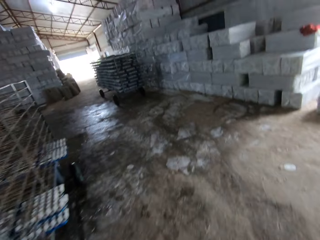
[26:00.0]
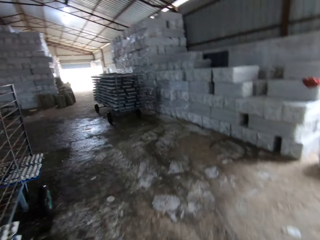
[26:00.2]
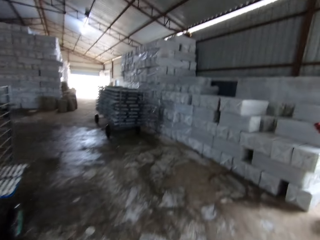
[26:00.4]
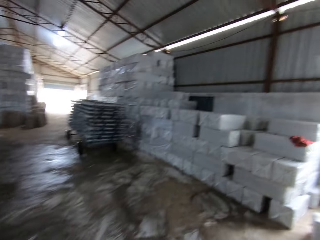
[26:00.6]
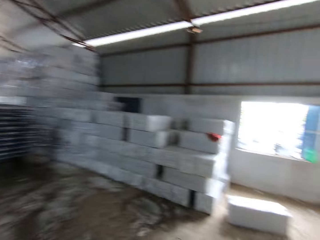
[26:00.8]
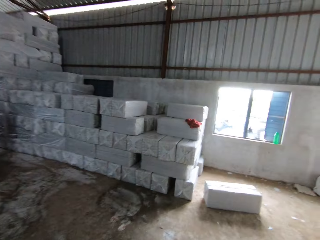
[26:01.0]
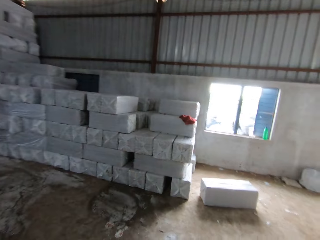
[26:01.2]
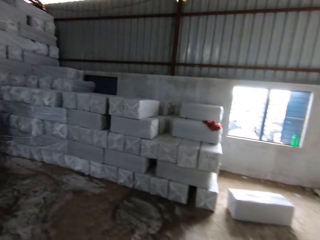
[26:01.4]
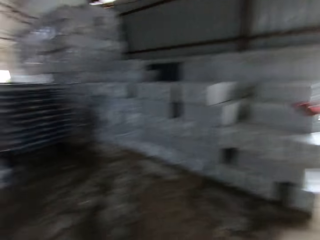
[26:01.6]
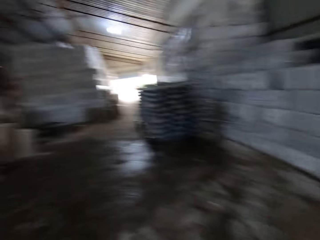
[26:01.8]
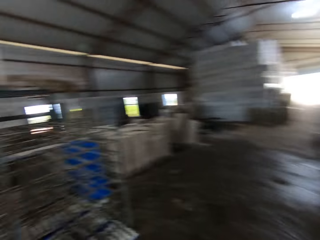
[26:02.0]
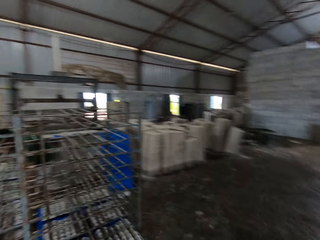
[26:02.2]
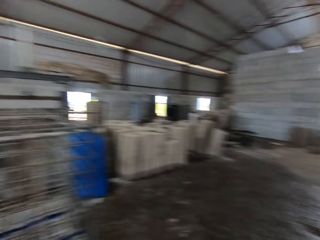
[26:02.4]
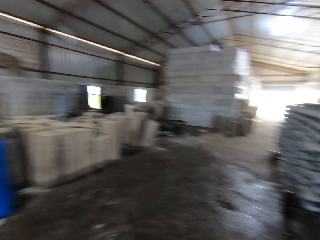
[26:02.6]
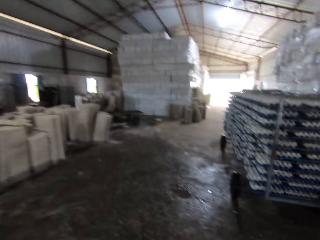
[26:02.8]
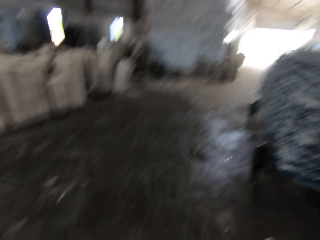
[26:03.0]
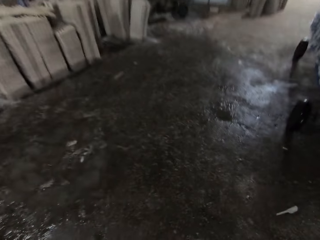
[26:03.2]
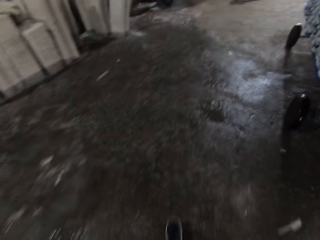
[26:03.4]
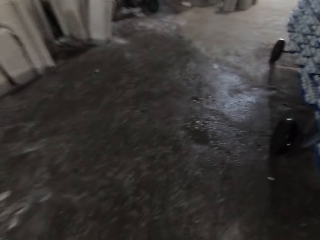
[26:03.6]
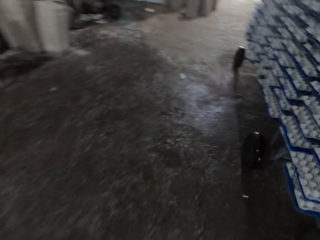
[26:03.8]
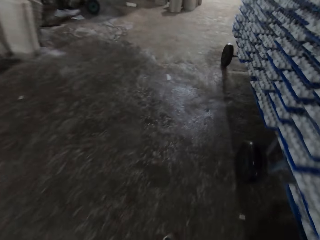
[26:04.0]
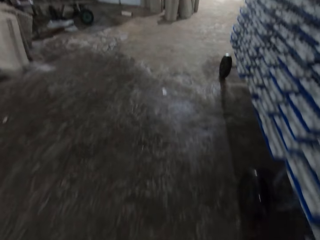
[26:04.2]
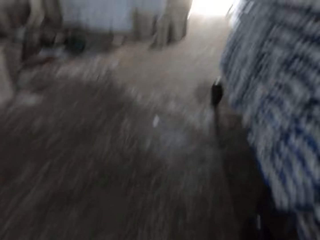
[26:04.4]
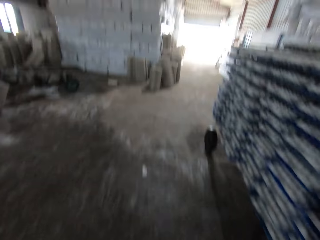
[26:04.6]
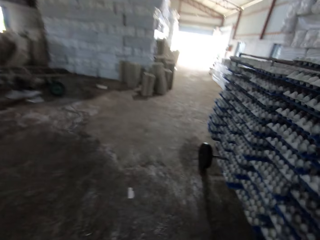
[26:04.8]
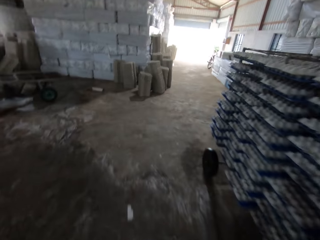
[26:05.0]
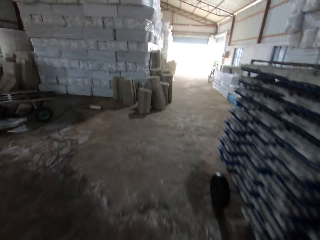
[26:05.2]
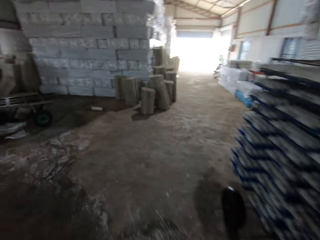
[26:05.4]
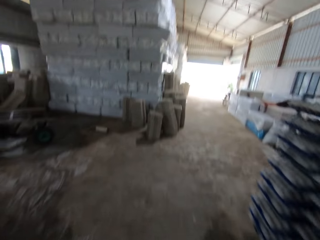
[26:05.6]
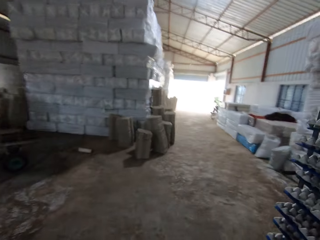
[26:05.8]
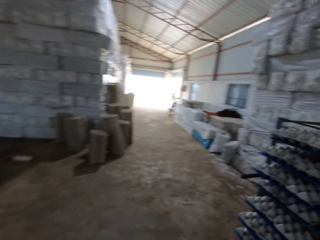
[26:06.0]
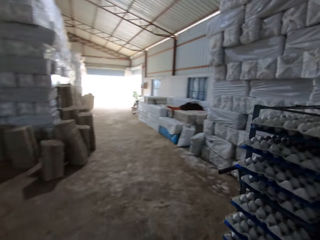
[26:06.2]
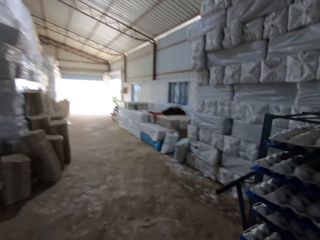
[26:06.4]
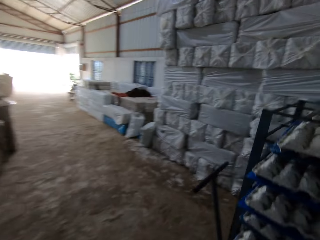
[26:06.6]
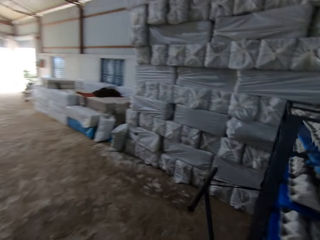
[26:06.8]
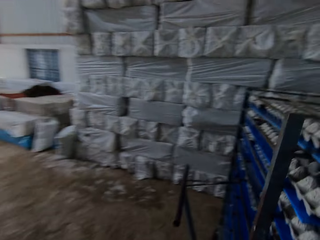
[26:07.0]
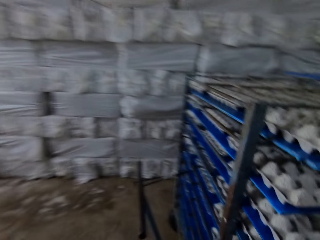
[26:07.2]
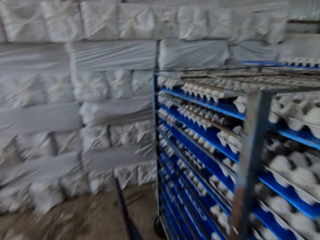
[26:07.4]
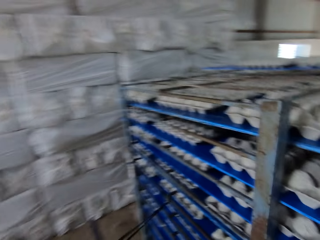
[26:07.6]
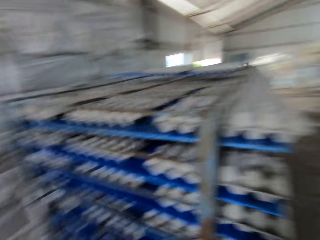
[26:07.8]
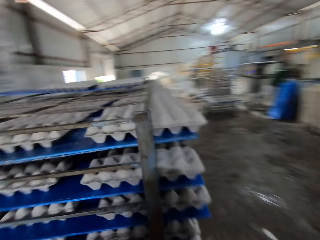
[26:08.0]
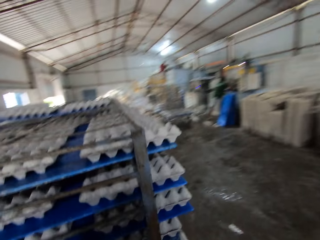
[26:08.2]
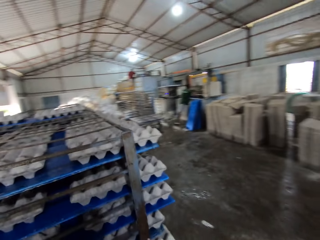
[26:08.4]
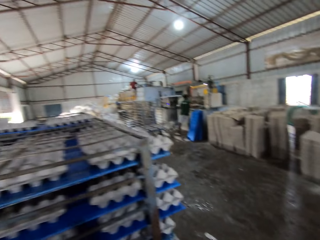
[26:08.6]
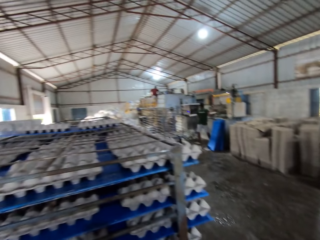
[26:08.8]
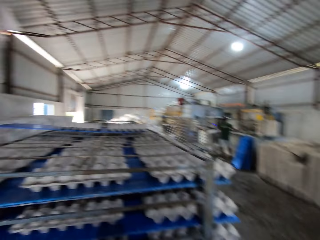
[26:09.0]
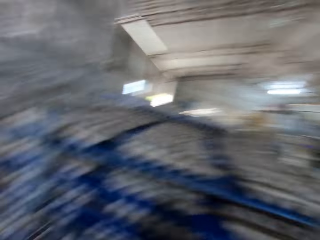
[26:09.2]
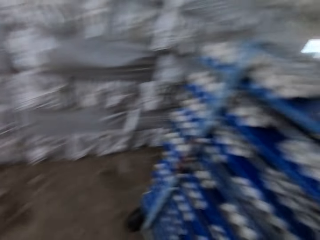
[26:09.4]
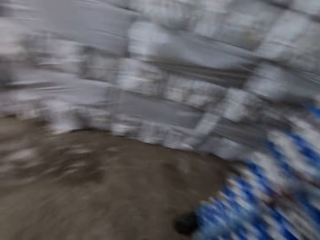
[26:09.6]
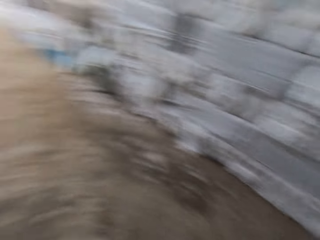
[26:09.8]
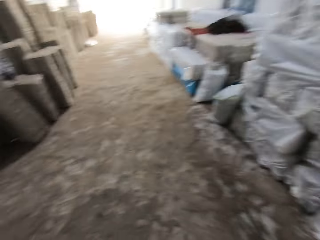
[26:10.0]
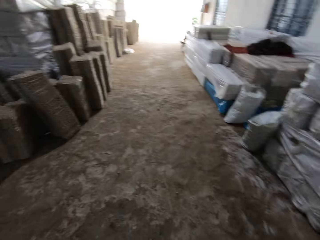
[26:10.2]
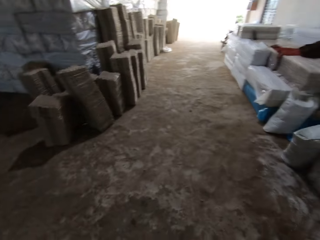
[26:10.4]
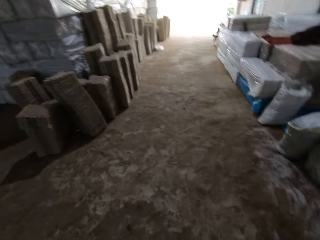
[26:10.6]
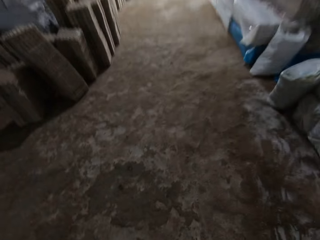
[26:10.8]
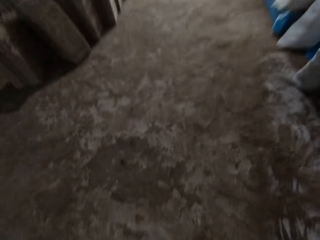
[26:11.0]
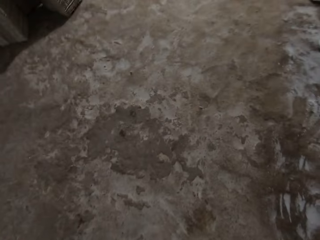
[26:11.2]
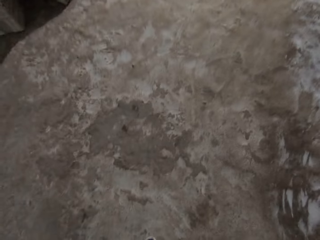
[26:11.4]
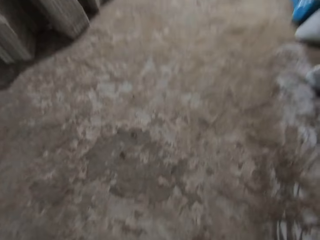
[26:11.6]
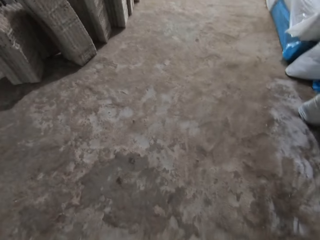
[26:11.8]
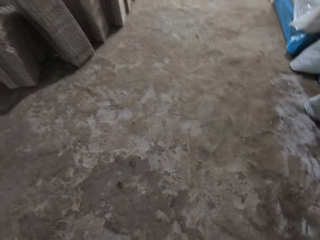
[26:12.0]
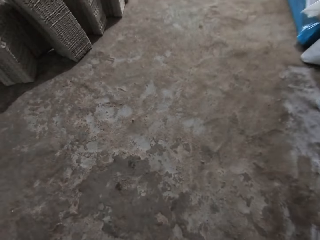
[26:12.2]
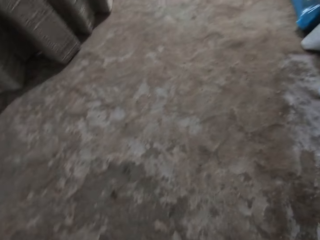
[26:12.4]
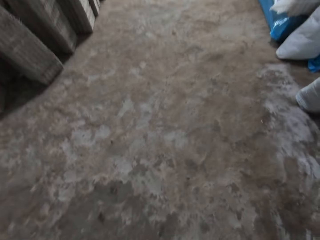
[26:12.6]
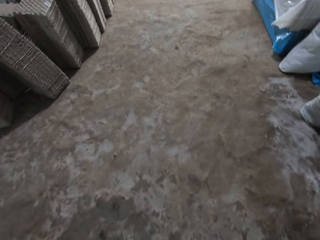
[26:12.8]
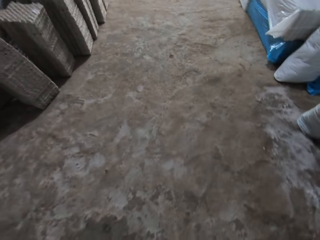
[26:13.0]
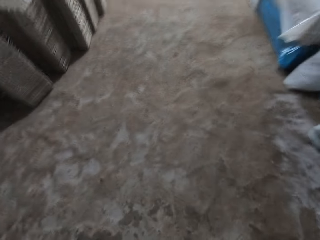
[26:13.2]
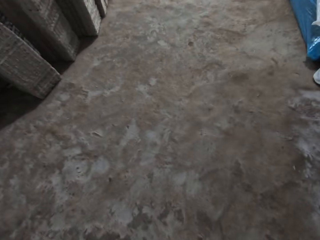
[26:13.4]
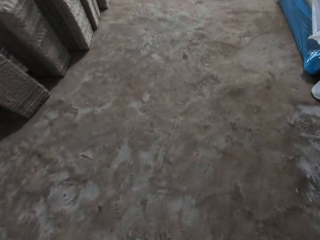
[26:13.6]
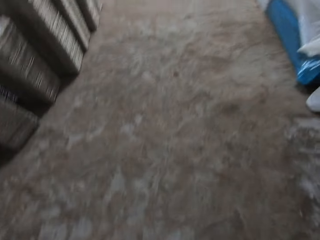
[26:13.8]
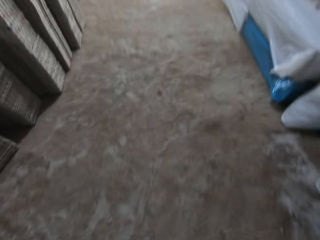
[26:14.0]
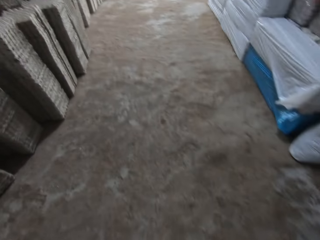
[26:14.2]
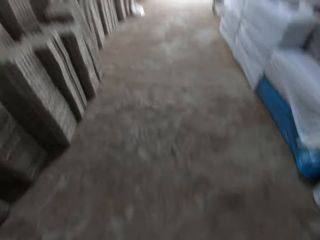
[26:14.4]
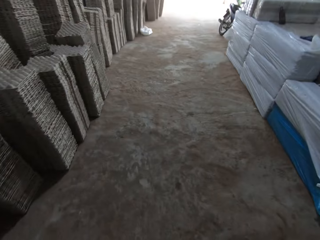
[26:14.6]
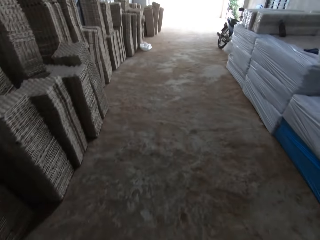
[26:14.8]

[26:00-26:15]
The camera wearer walks to an egg crate machine. They walk outside the building.

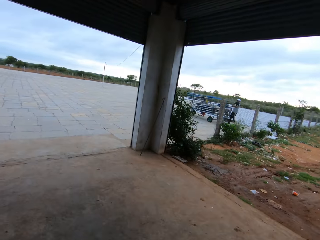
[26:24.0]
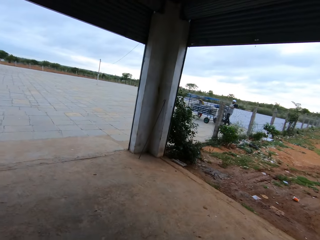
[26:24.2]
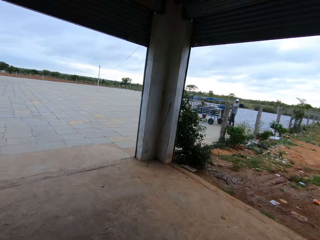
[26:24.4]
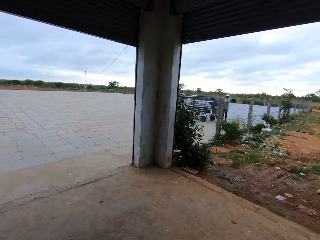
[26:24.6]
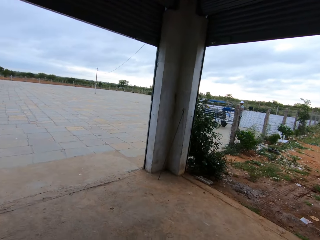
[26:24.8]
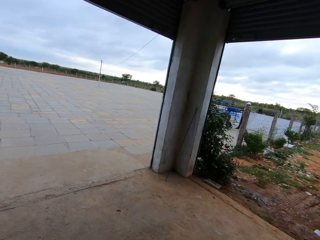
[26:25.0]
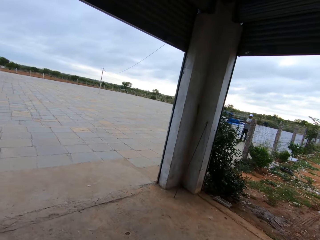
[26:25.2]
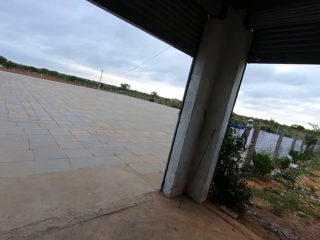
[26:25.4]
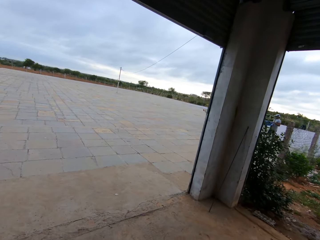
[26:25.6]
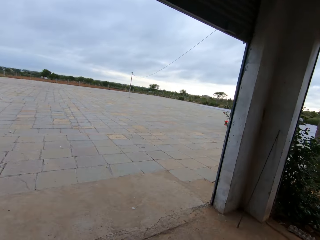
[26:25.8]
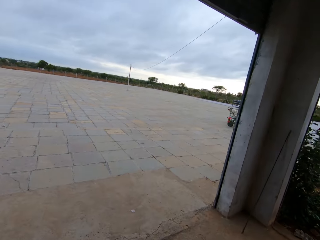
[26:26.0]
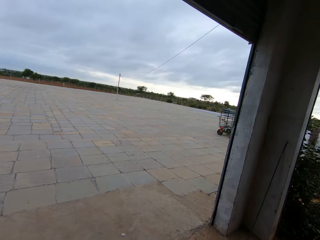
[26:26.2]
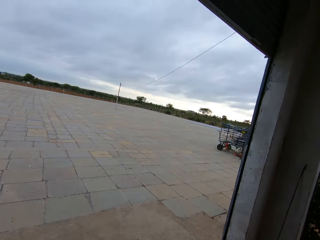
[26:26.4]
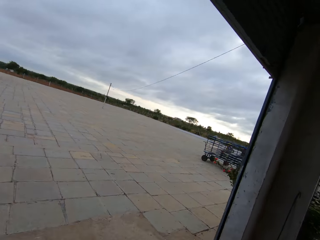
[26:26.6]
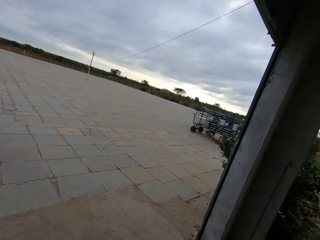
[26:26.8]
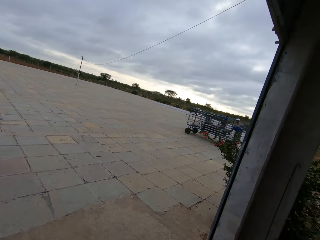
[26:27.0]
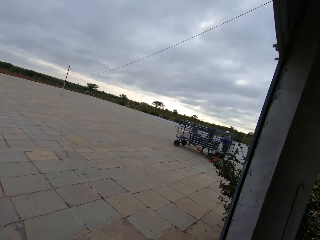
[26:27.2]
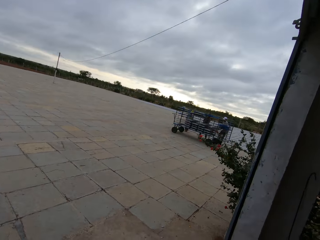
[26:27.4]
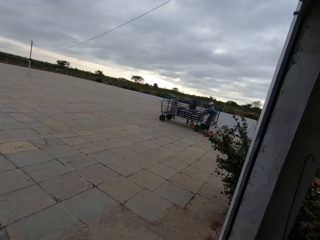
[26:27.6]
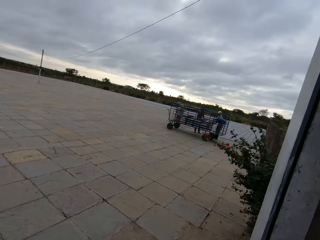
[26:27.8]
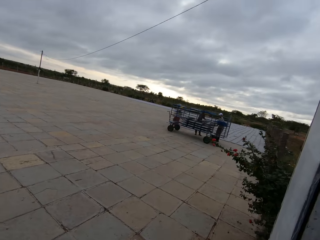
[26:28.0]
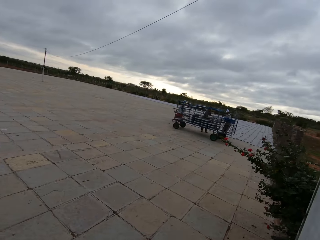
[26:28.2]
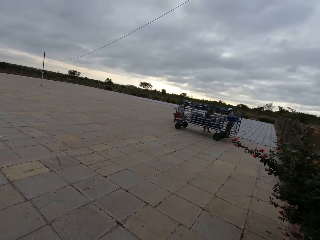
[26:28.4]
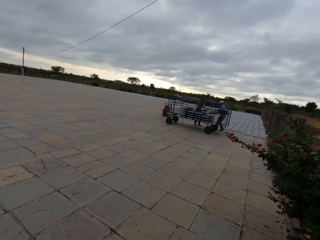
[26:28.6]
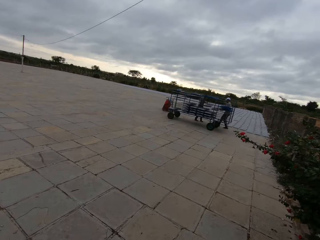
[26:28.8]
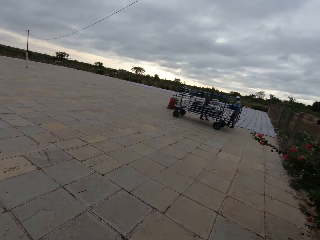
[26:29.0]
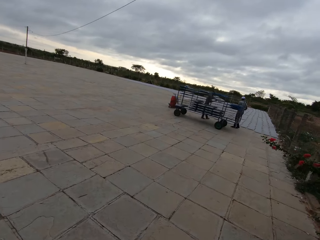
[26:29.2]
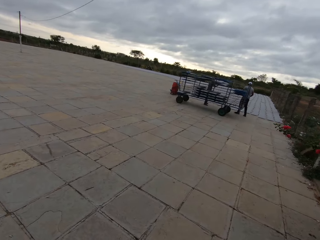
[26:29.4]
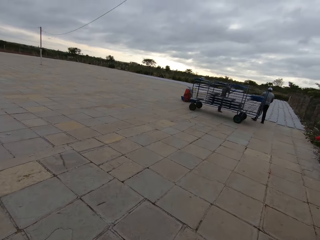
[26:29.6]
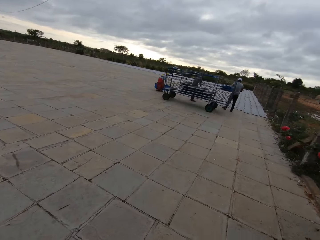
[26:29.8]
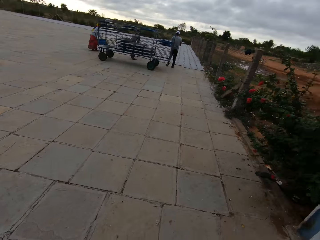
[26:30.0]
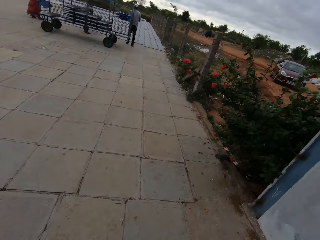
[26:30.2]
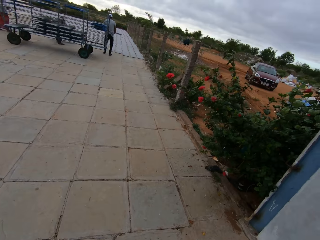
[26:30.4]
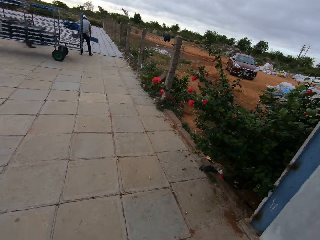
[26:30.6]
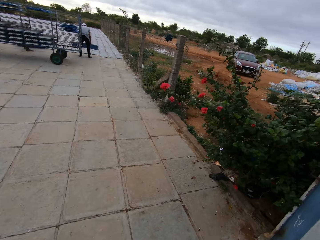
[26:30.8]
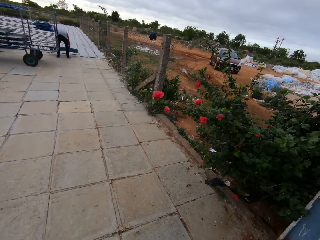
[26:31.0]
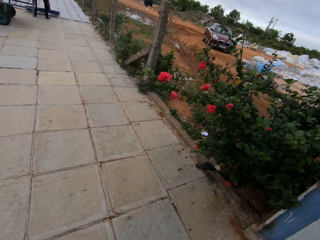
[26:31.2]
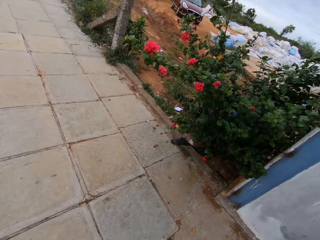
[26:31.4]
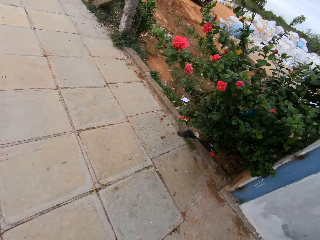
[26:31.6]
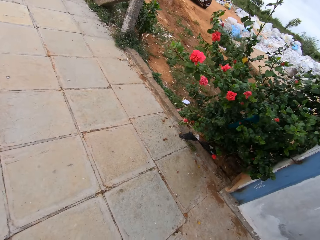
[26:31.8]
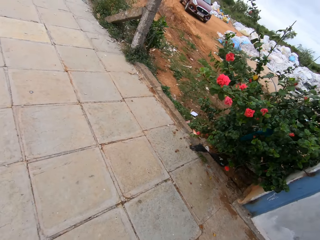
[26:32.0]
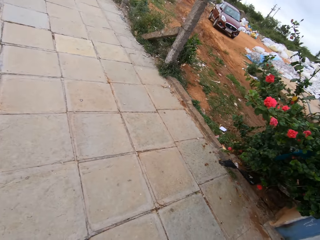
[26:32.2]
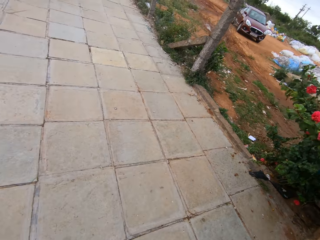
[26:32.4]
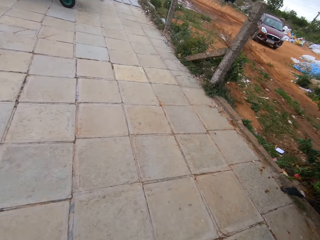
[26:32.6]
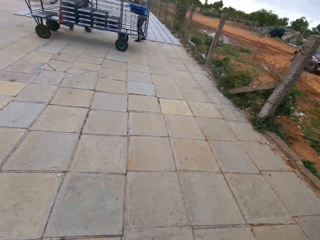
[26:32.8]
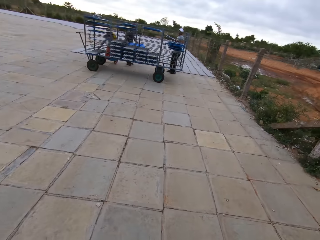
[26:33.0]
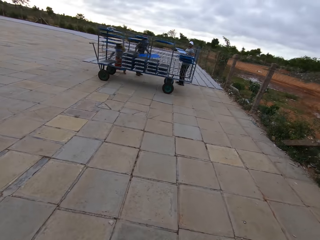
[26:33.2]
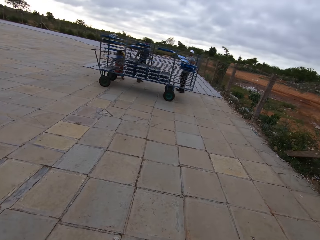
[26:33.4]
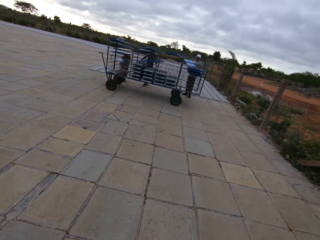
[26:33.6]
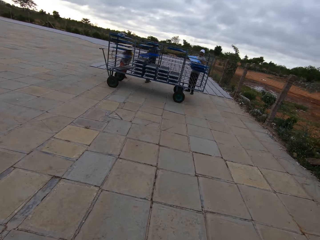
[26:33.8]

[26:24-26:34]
The camera wearer converses with a man. They walk outside the factory. The man removes some trays of egg crates from an iron shelf with both hands. The man drops the tray in both hands on the floor. The camera wearer walks in the pavements.
